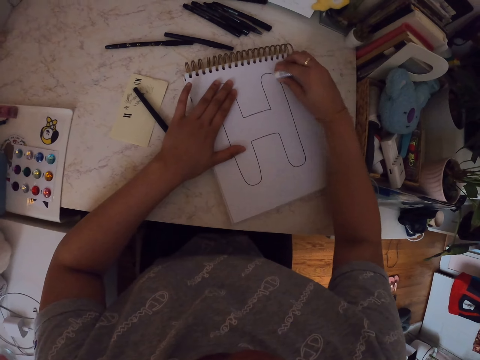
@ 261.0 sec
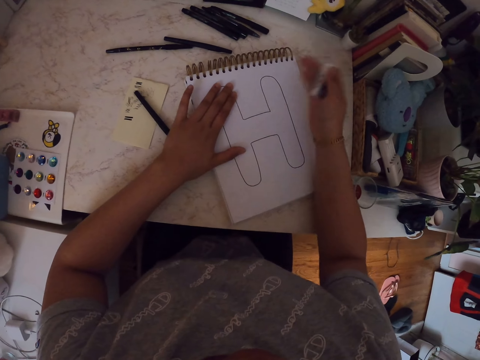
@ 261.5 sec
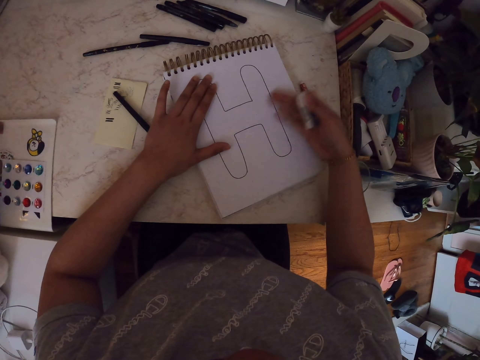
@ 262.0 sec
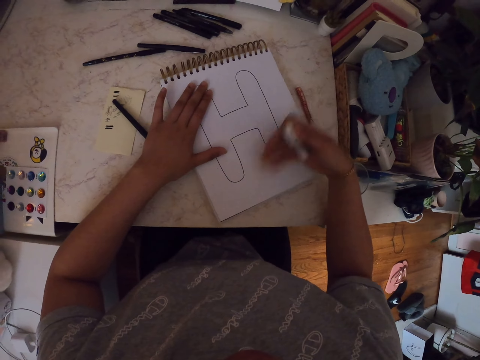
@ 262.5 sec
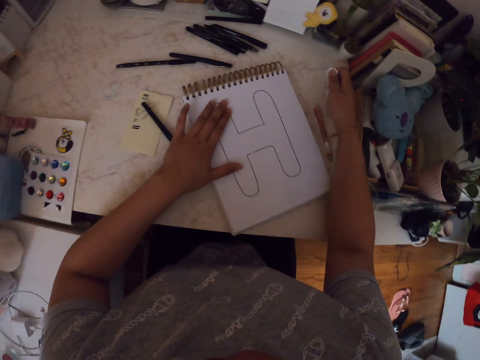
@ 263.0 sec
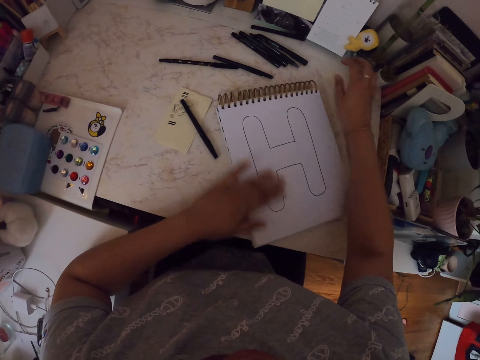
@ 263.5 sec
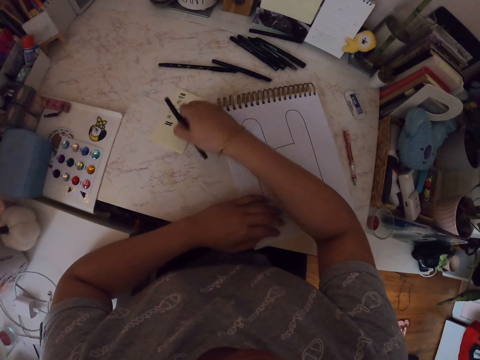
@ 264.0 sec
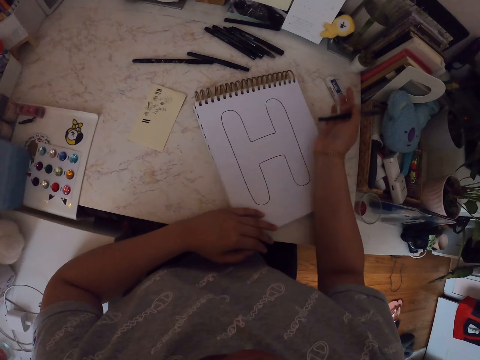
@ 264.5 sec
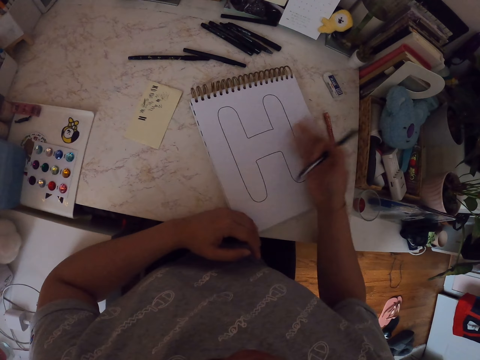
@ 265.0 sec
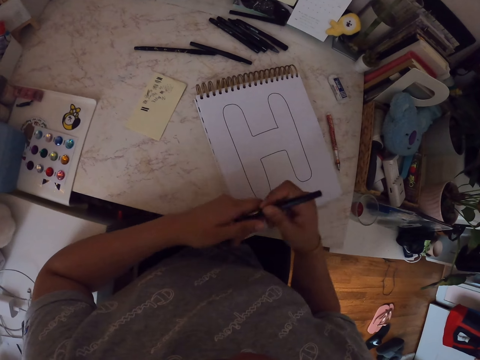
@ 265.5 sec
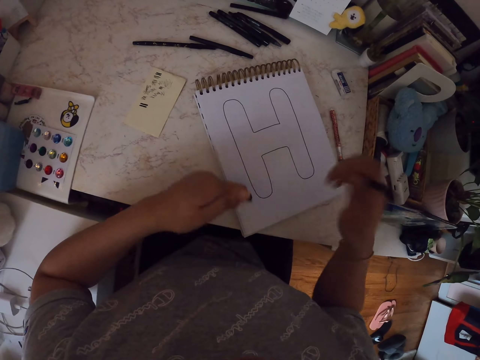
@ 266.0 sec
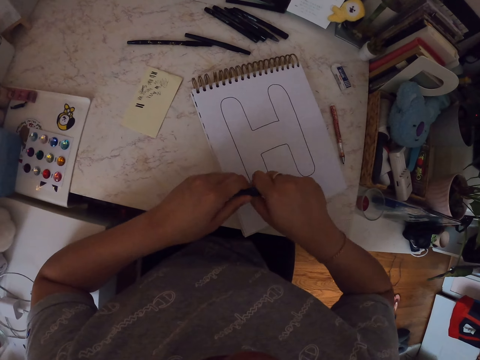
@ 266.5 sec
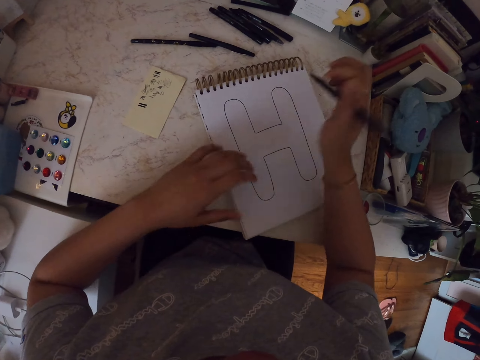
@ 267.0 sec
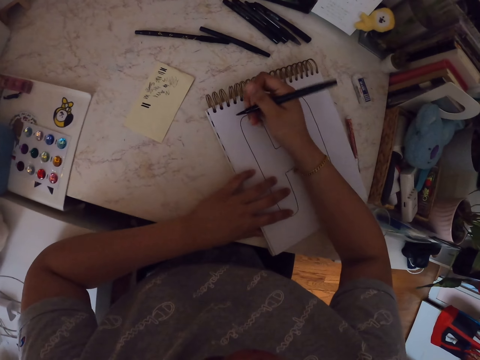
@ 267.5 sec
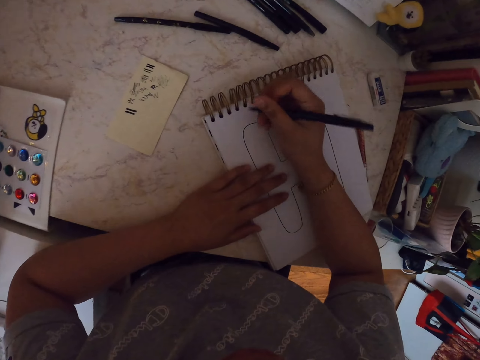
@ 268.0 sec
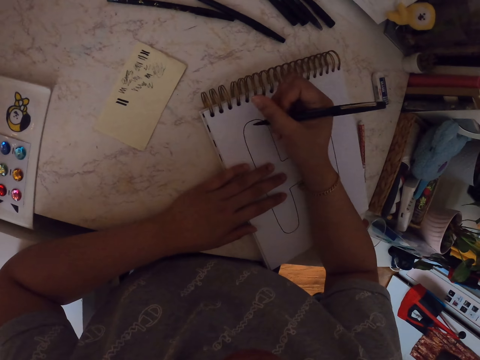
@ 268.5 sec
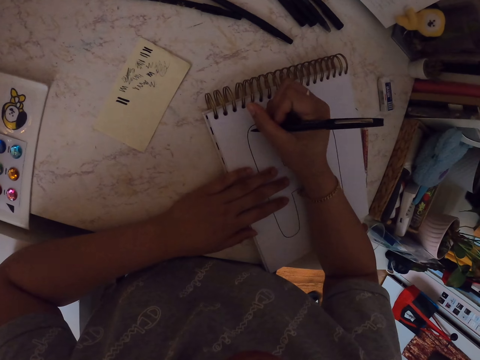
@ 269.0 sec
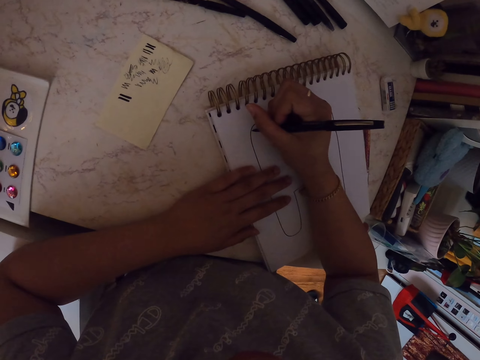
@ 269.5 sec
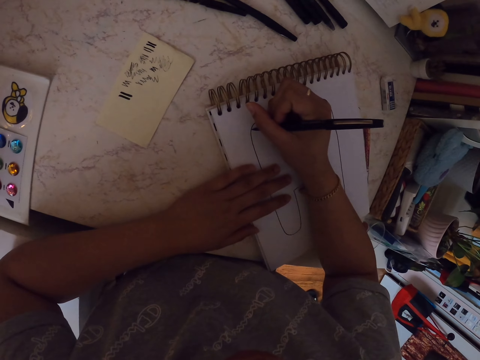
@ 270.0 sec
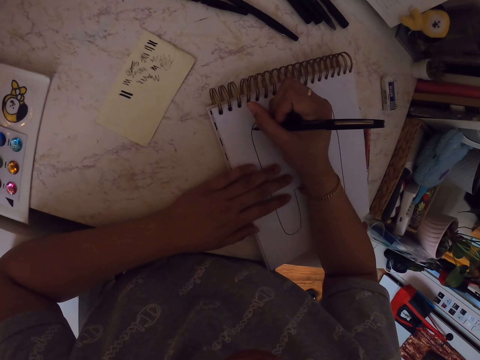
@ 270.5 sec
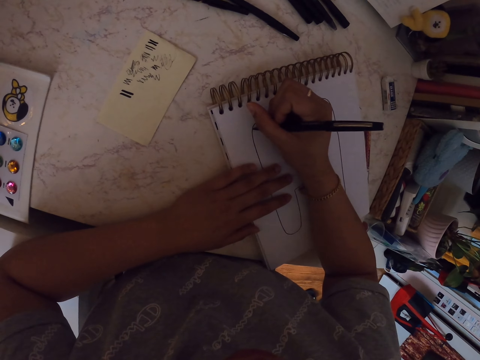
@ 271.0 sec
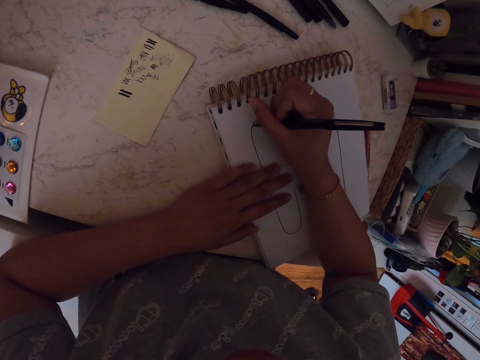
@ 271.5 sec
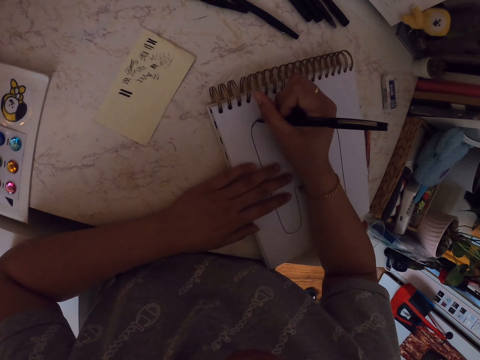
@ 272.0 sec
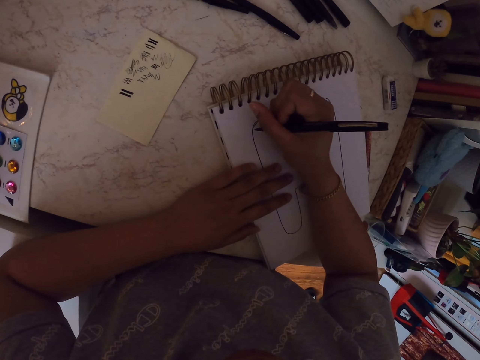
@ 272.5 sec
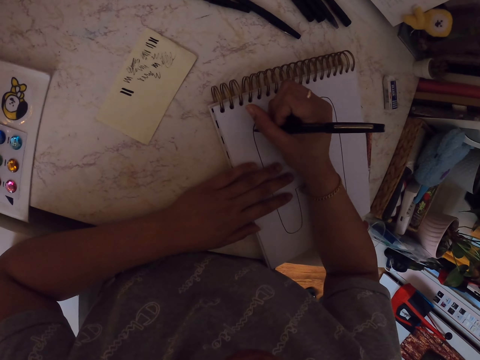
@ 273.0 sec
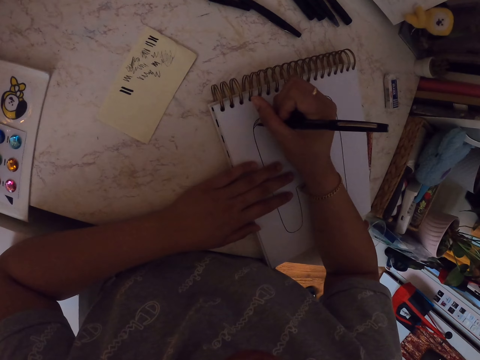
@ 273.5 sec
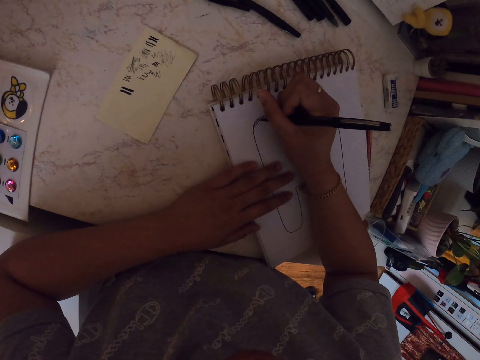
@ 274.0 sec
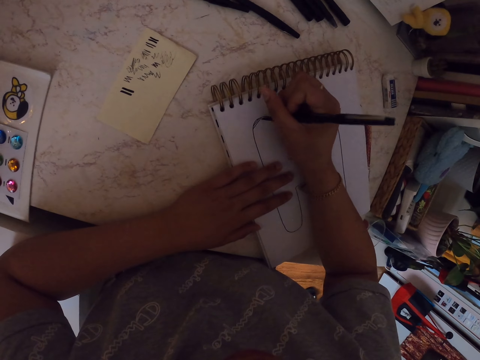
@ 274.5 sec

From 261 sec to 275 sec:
The camera wearer rubs the drawing with a rubber. He wipes the drawing with his right hand. He places the rubber on a table. He picks up the drawing pen from the table. He wipes the drawing with his right hand. He removes the lid of the drawing pen. He covers the pen with the lid. He moves his hands. He makes a drawing on the book with the pen.

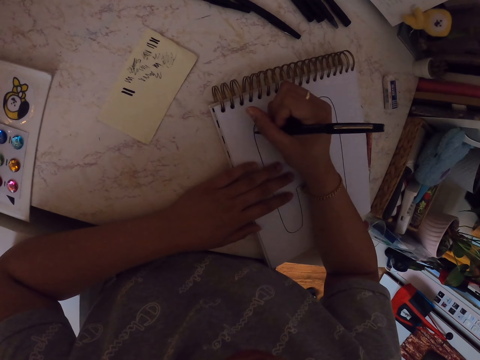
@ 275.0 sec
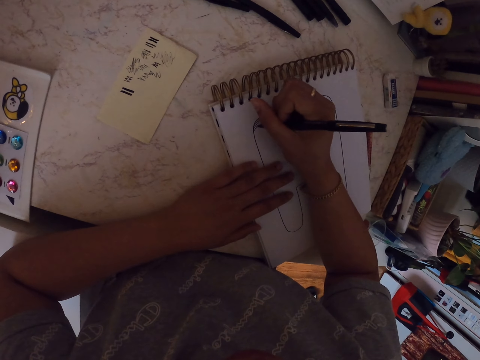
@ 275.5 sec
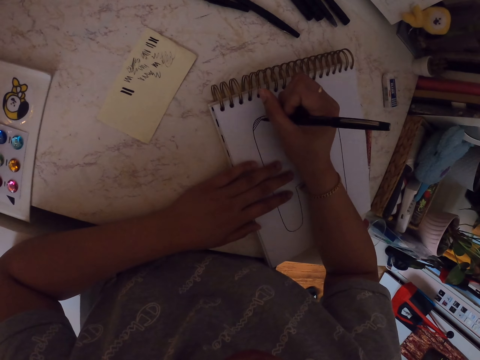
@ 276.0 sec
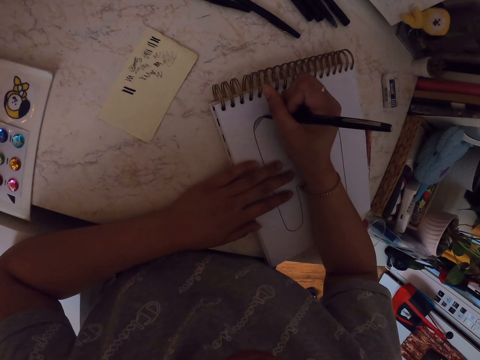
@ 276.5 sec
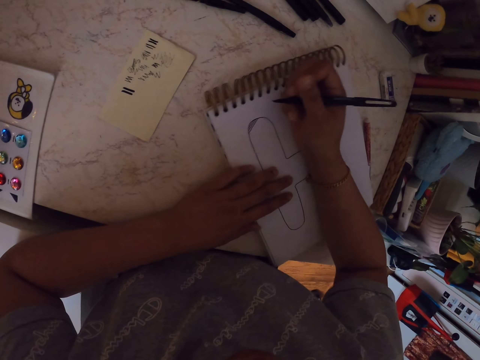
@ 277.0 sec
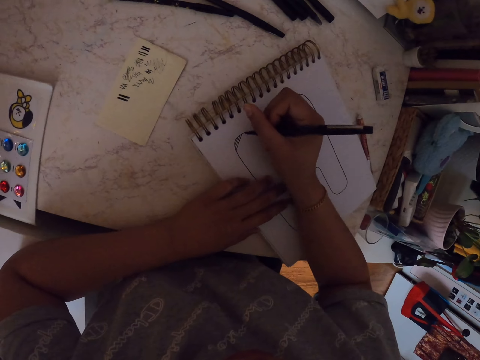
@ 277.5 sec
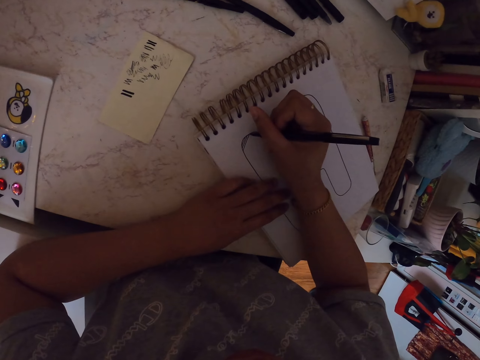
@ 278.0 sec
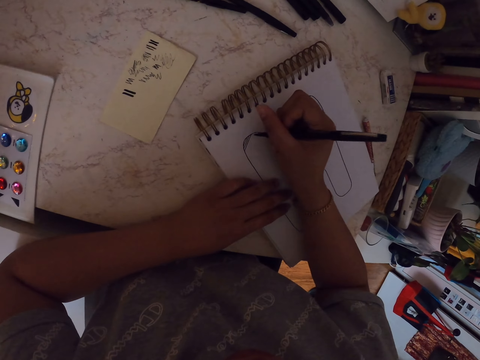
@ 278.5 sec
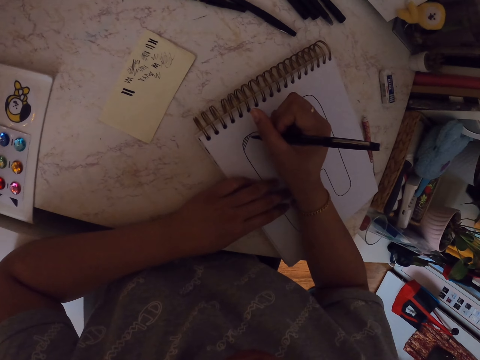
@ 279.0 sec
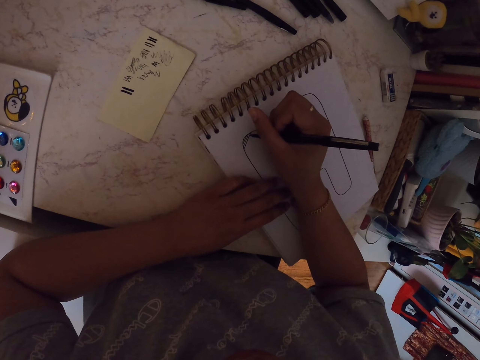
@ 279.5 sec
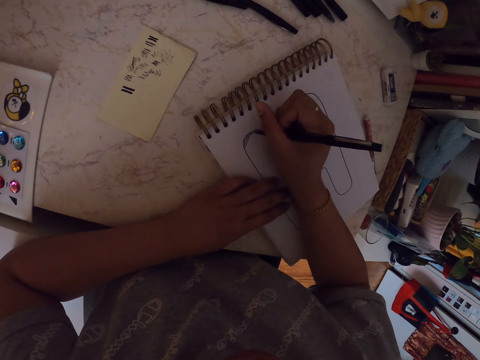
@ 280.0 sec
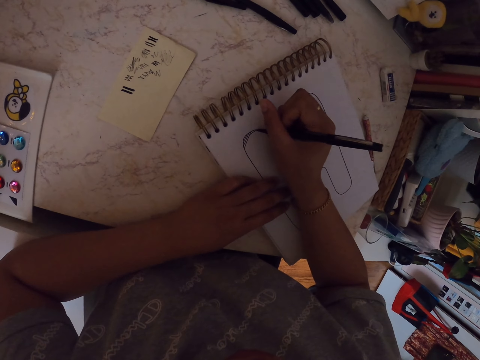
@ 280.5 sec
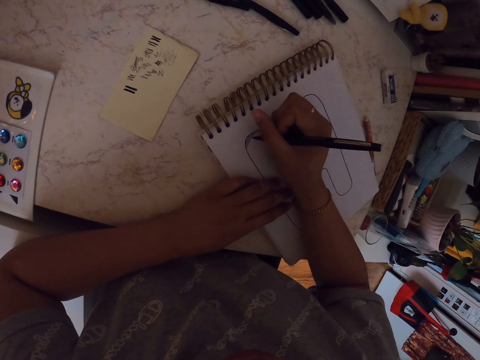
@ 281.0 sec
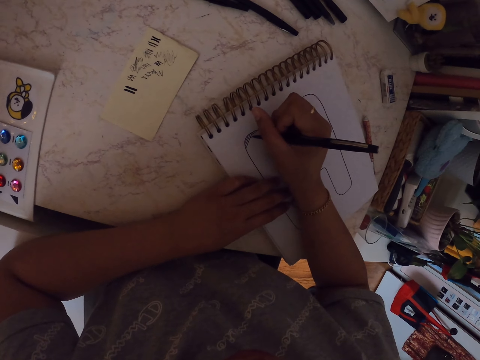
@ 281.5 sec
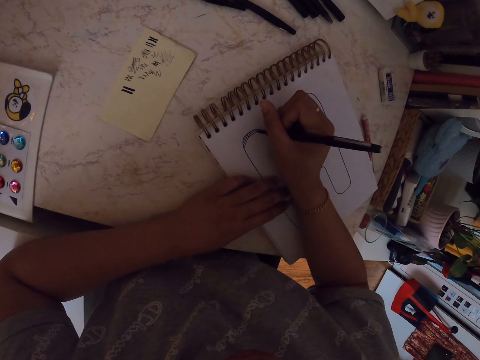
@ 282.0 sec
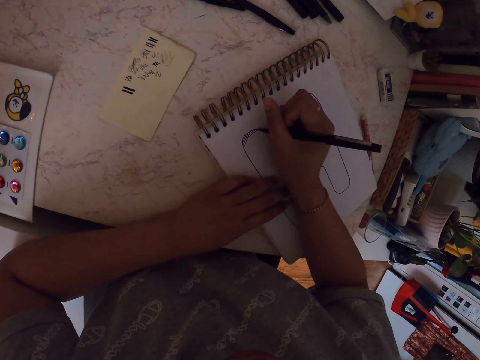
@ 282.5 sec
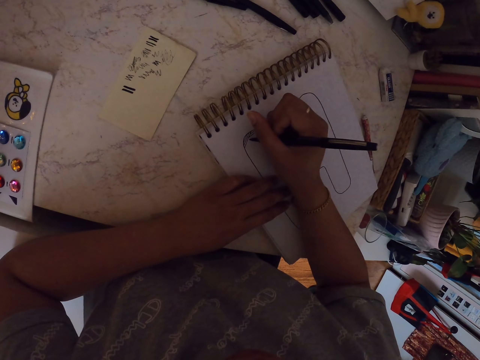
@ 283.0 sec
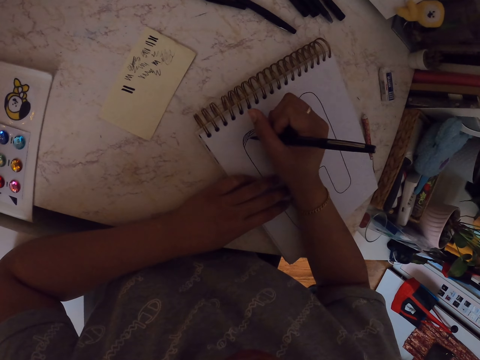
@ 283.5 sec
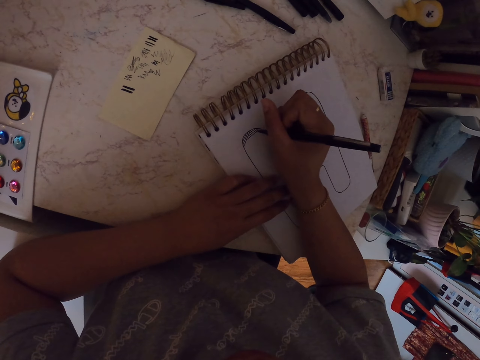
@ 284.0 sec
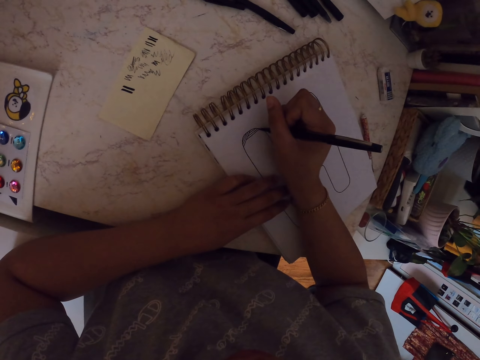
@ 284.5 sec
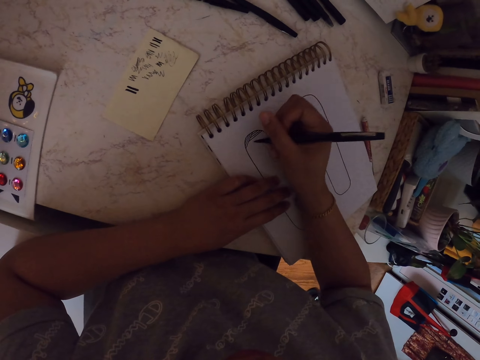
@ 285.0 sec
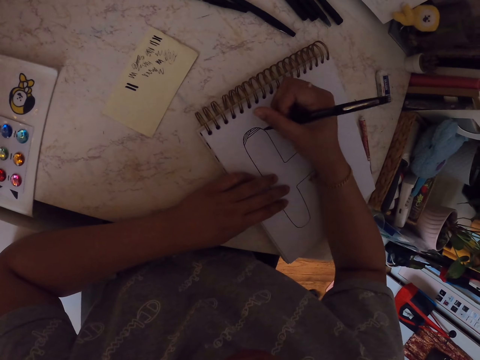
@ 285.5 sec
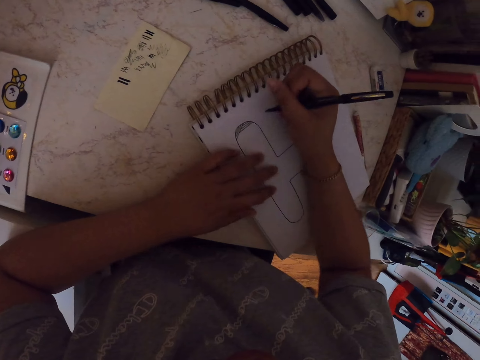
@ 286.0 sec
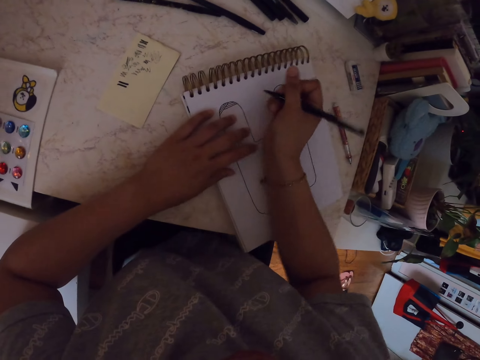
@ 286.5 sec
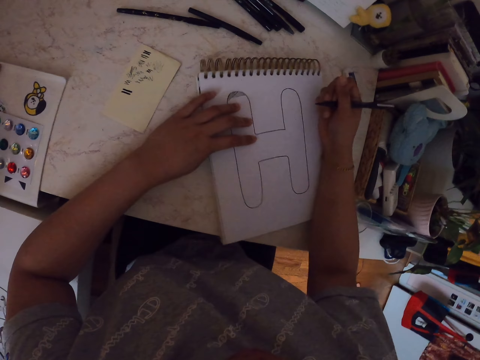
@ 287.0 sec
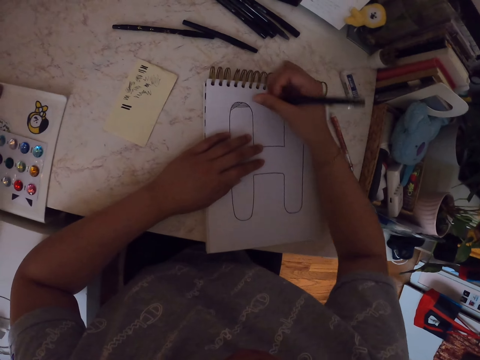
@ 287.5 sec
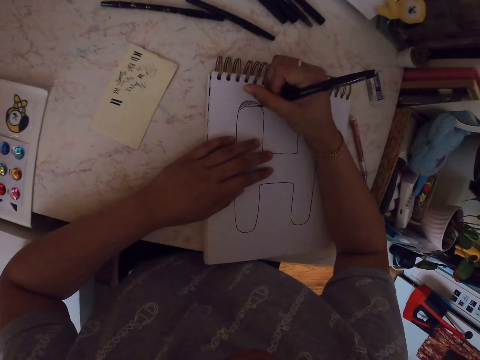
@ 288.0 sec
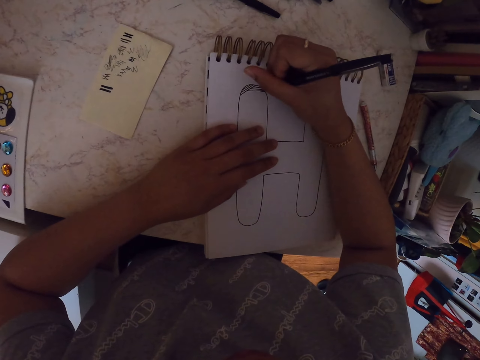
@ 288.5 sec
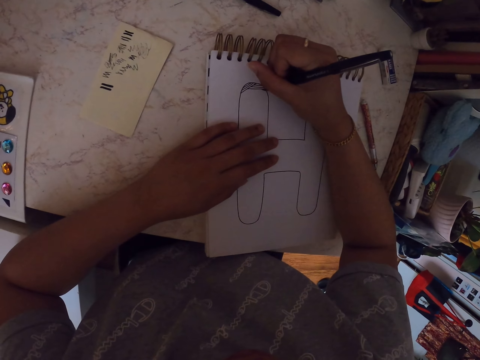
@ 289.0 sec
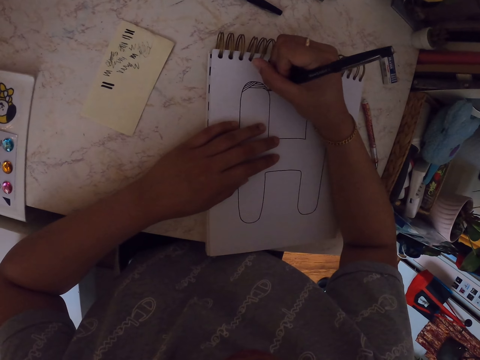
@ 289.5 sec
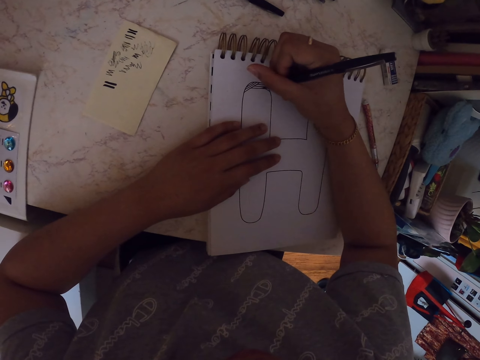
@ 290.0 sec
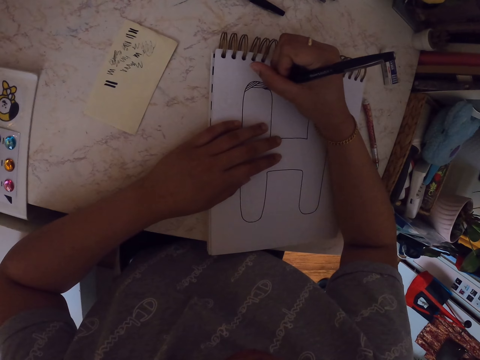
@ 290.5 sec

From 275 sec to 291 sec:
The camera wearer moves the drawing book. He makes a drawing on the book with a pen. He moves his hand. He moves the drawing book. He makes a drawing on a paper with the pen.
